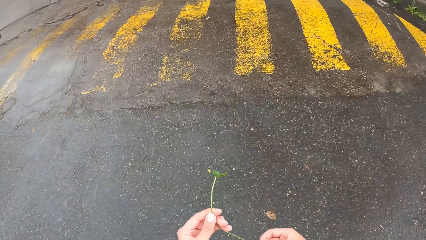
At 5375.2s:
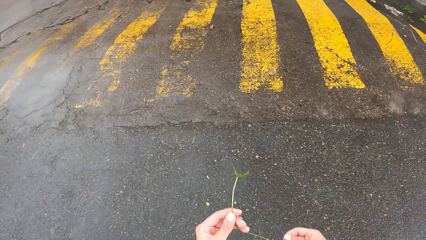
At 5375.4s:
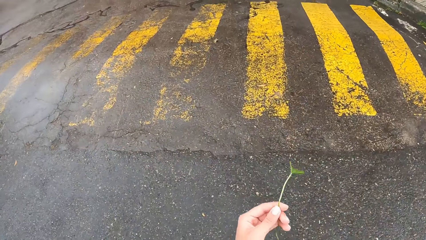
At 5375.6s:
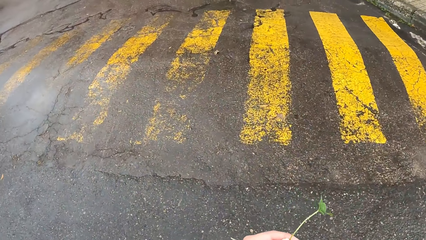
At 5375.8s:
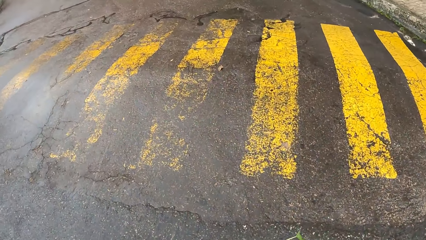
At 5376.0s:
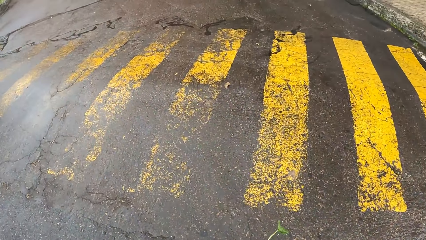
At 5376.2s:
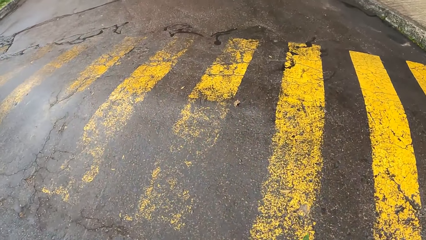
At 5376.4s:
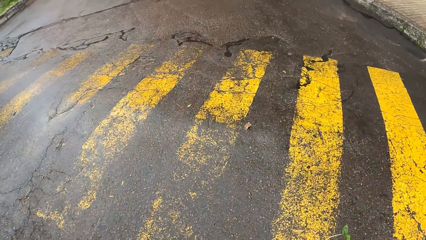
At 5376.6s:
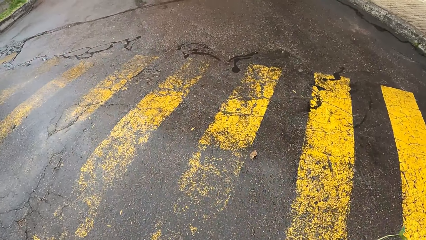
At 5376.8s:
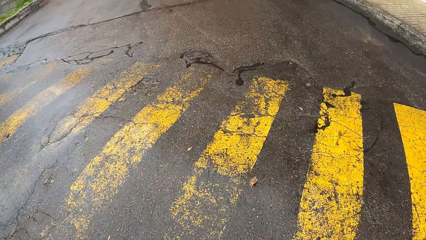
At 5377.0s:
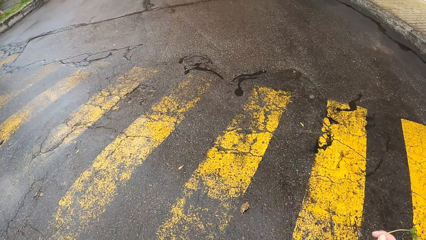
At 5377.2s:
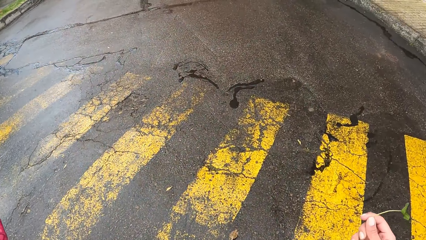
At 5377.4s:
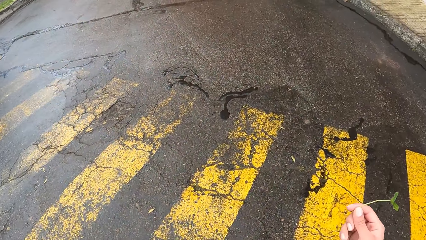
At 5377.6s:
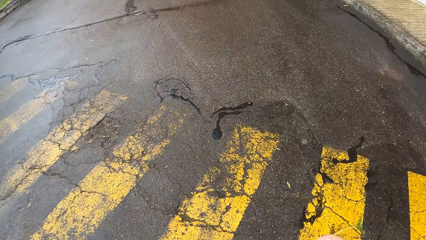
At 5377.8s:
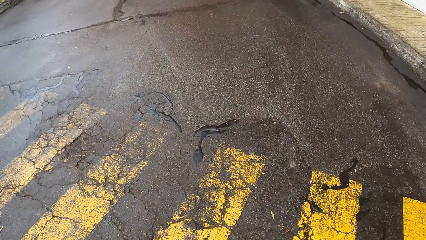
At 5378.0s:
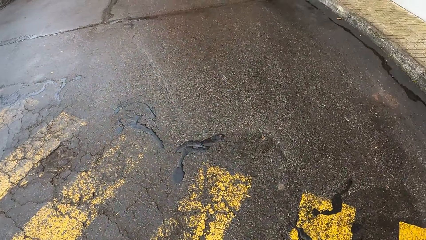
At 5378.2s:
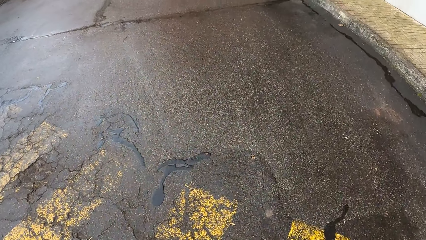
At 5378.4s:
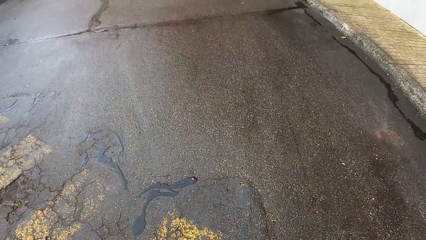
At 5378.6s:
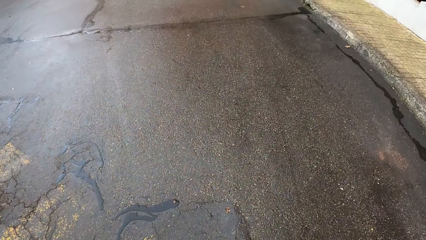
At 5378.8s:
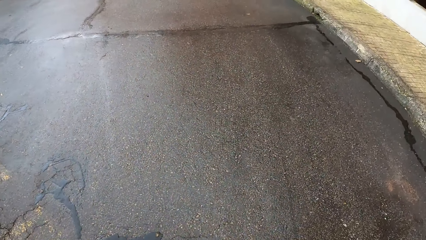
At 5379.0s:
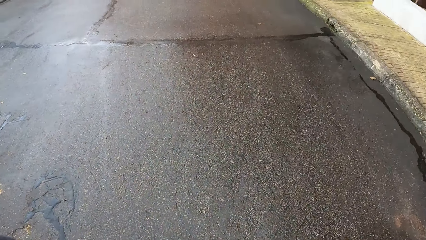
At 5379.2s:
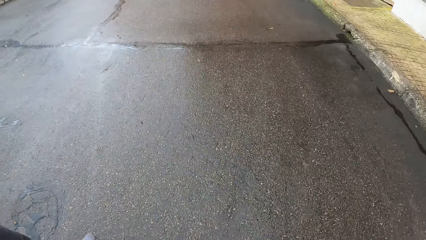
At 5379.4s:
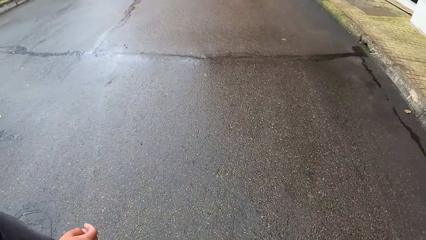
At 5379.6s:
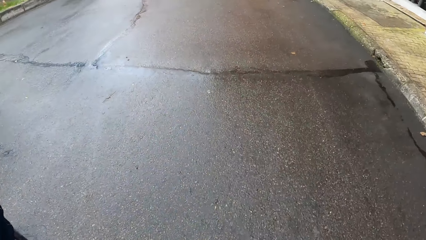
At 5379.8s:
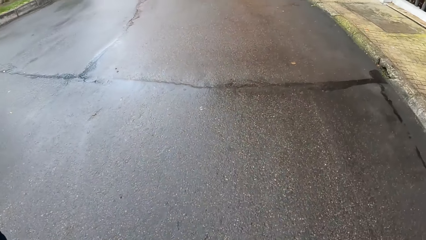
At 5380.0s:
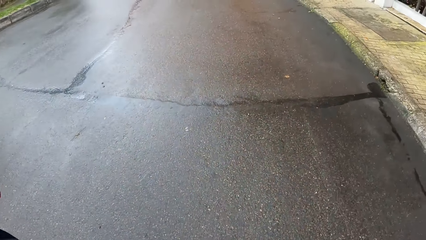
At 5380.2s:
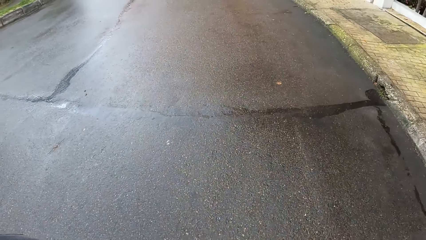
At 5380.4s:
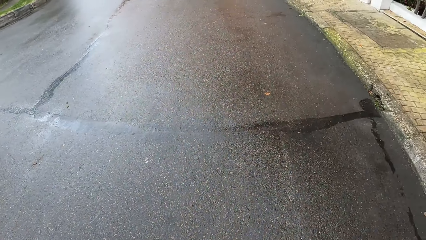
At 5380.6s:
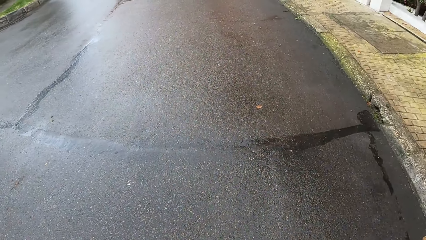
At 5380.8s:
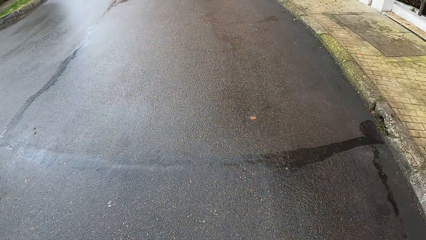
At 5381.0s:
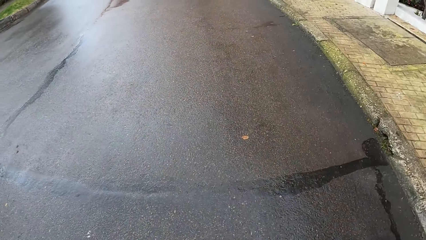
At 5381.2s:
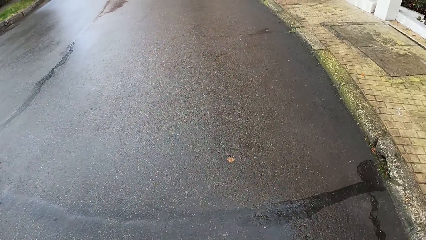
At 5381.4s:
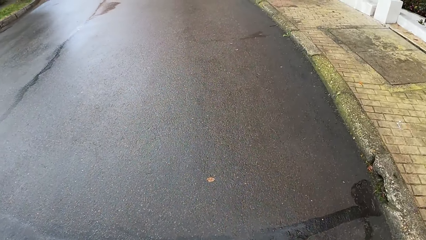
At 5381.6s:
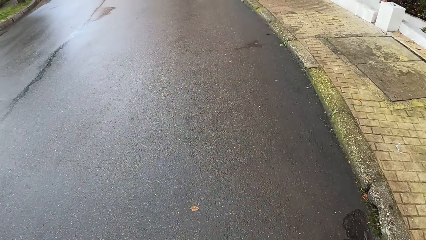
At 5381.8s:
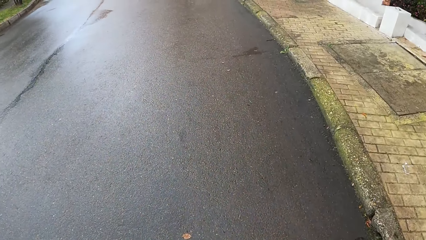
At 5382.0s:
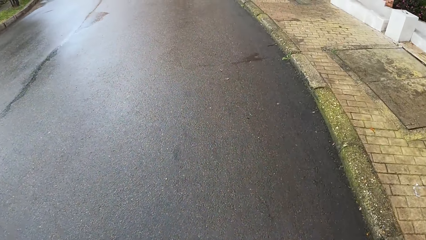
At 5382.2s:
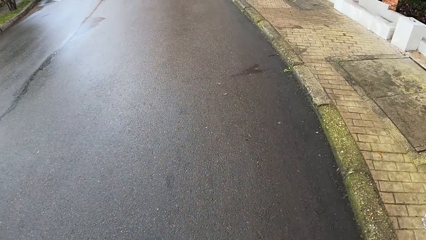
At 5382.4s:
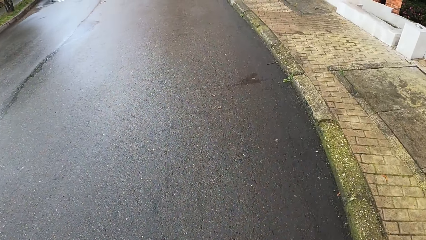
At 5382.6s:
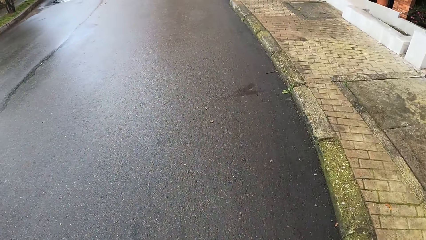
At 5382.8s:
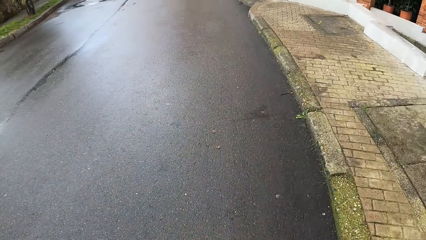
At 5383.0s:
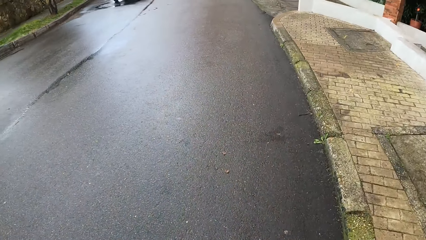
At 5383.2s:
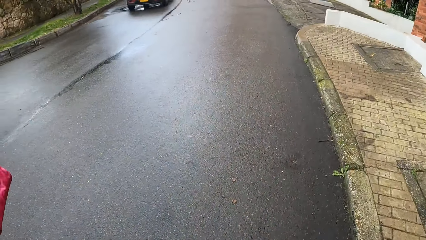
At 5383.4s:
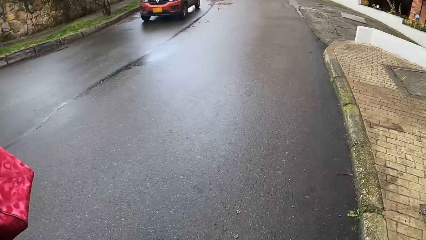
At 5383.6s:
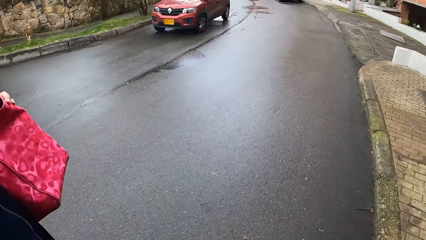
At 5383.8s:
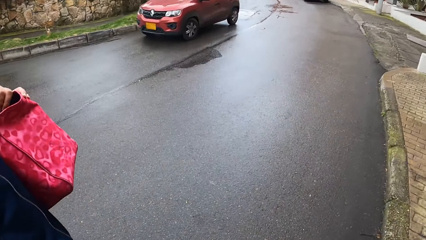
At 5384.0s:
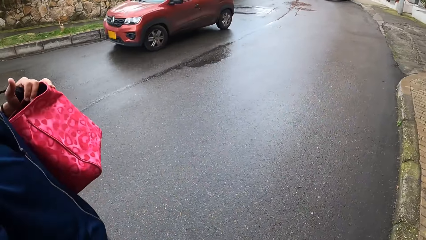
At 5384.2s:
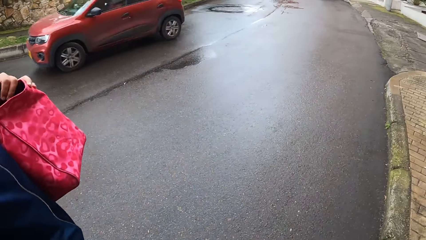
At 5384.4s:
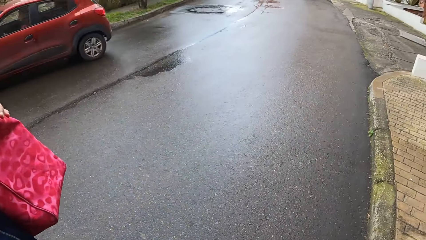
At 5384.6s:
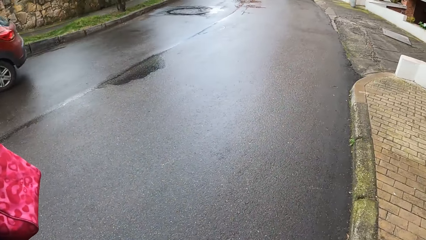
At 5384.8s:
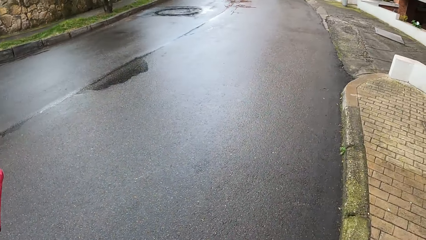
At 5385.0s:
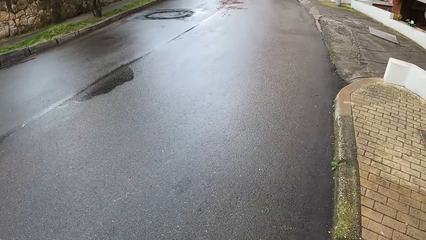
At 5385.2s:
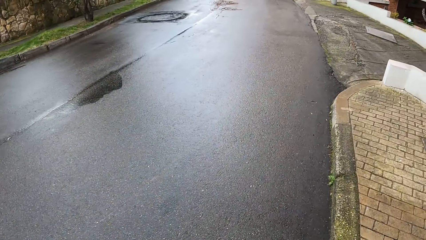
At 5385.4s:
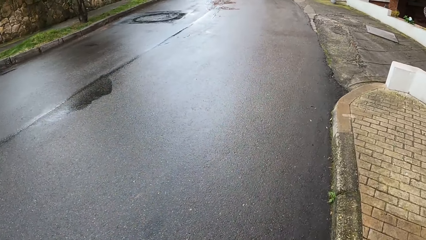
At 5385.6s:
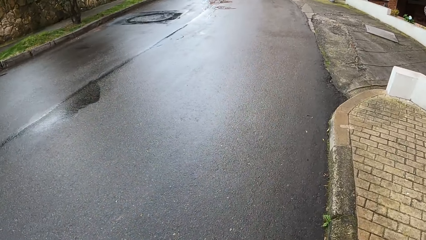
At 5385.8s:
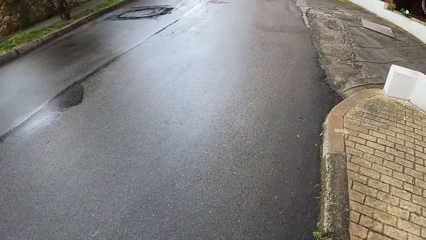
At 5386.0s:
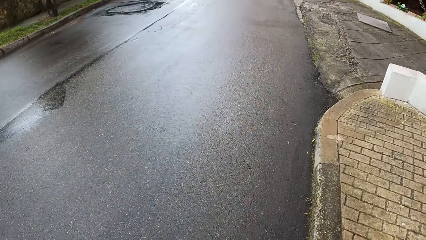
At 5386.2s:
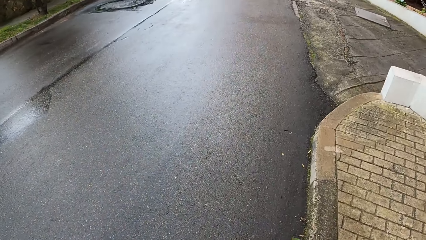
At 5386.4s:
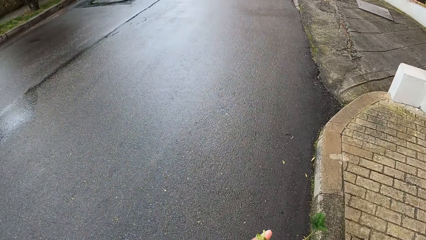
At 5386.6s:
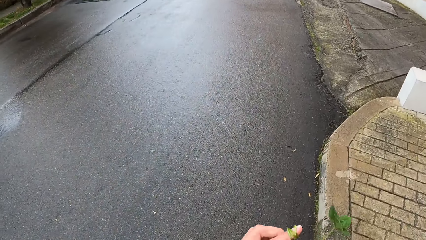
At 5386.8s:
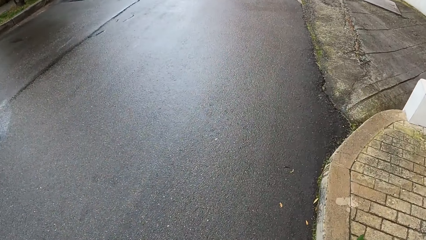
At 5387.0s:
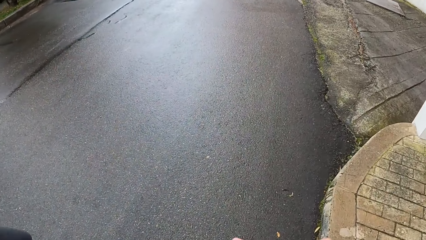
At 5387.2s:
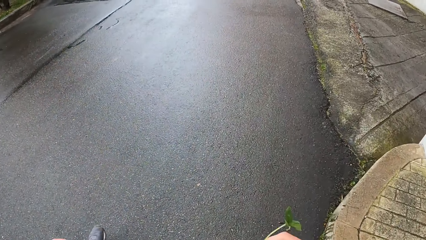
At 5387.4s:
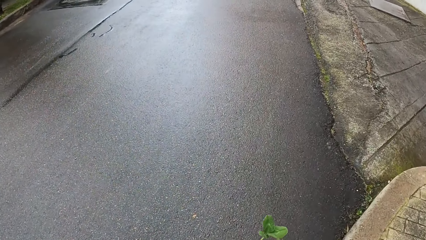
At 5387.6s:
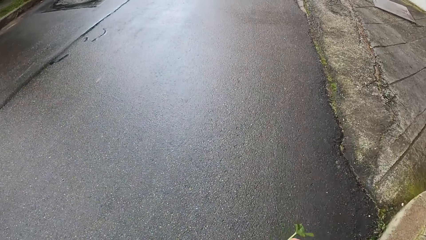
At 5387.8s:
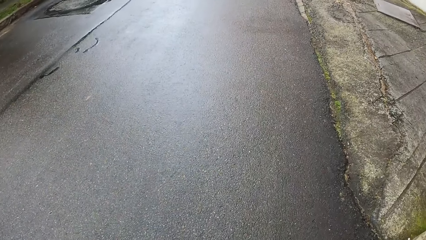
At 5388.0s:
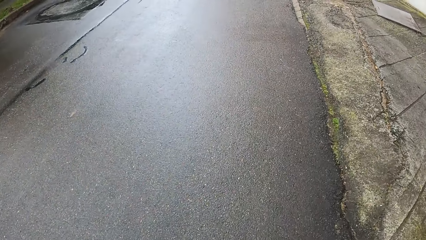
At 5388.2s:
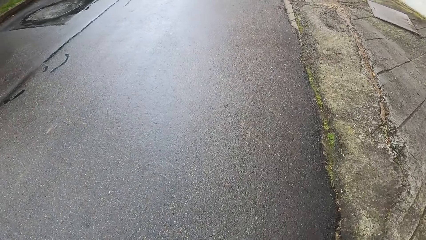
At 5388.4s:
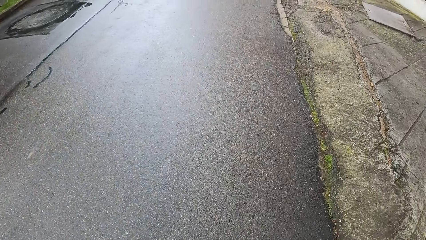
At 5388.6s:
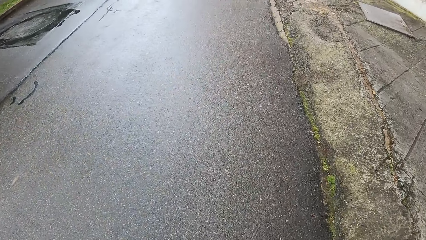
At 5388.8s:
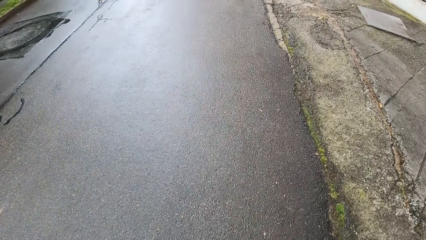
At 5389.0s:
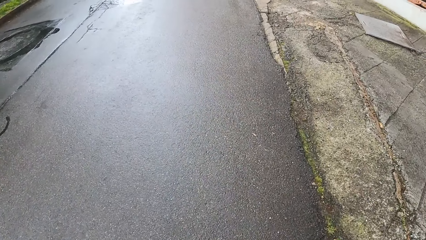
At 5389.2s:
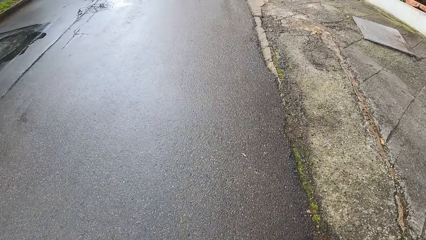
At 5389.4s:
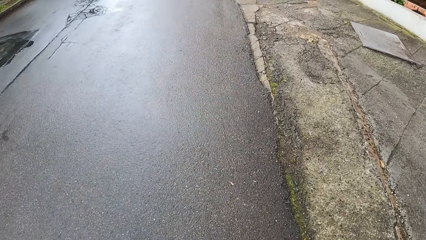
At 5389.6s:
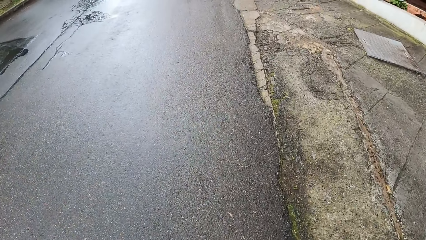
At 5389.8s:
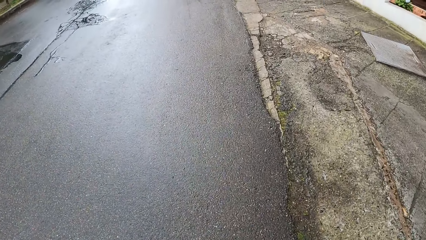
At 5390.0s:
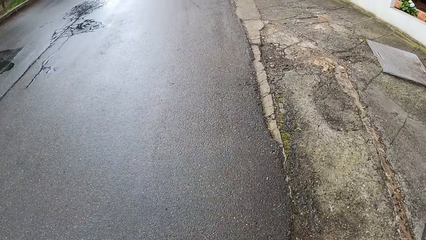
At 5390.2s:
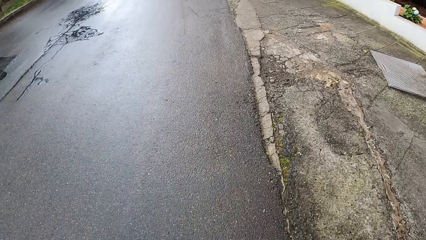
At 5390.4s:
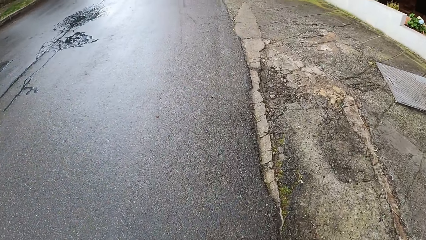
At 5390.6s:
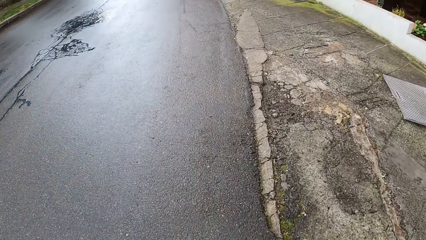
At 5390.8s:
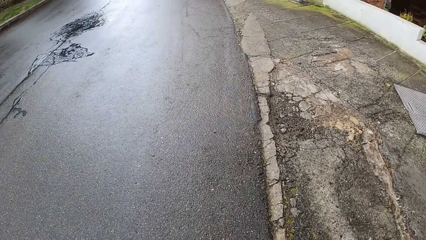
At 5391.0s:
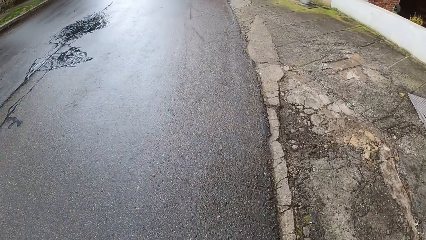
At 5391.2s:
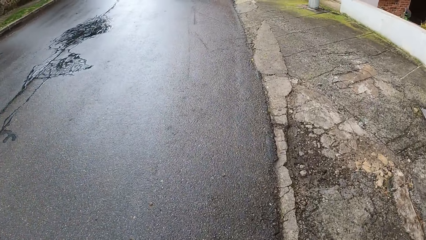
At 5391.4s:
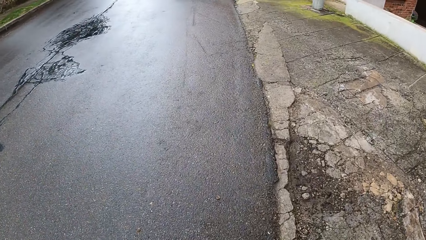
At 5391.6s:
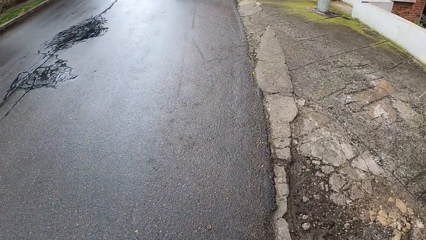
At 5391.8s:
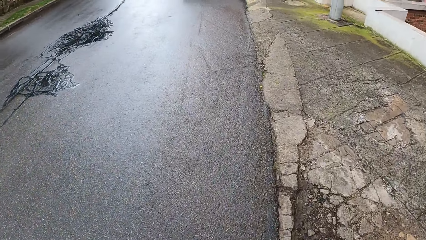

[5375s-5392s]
The camera wearer walks on the road. A red car drives past the camera wearer.
